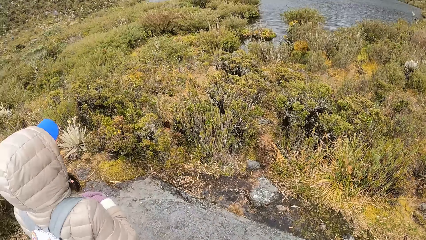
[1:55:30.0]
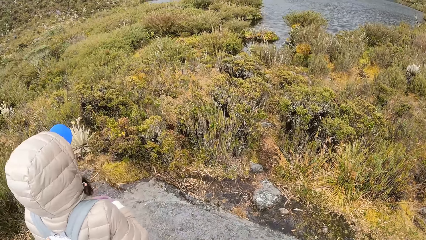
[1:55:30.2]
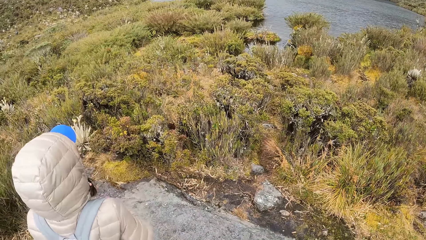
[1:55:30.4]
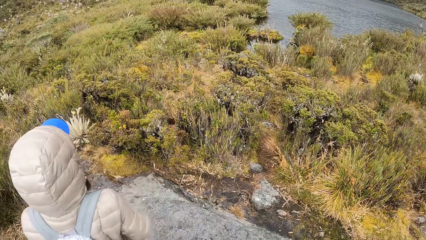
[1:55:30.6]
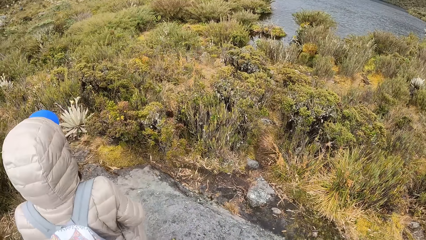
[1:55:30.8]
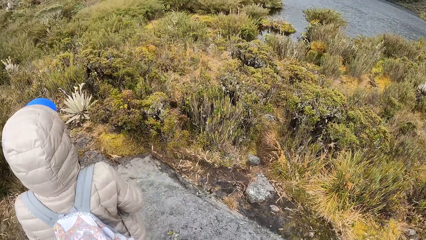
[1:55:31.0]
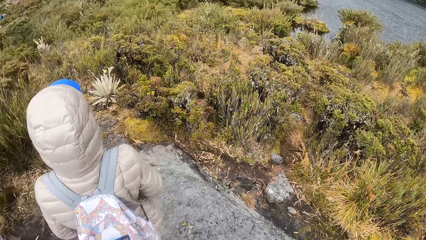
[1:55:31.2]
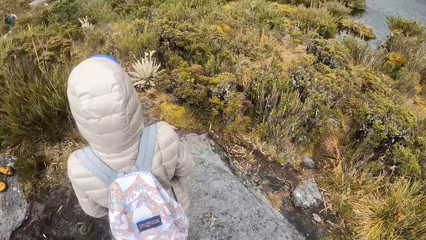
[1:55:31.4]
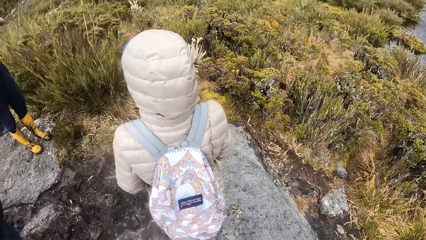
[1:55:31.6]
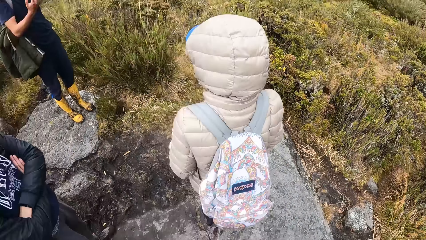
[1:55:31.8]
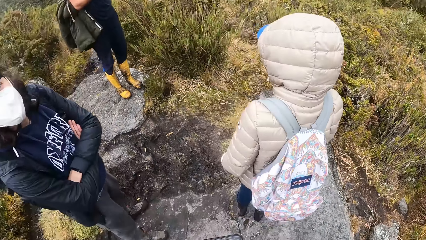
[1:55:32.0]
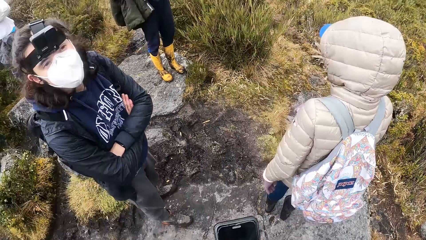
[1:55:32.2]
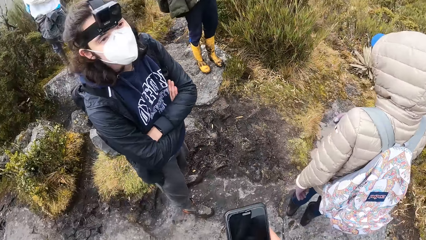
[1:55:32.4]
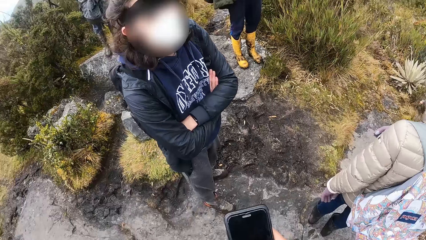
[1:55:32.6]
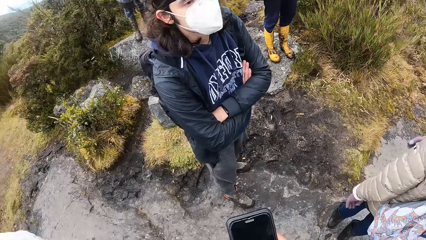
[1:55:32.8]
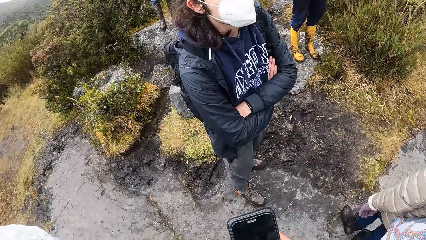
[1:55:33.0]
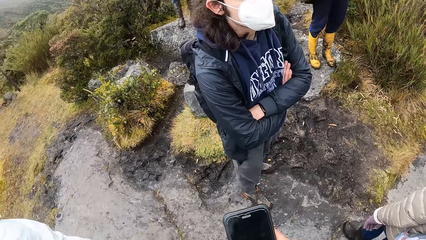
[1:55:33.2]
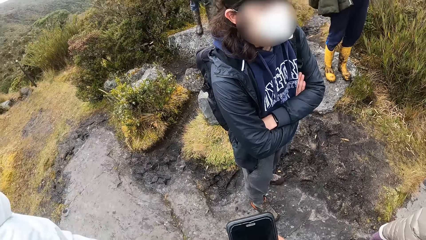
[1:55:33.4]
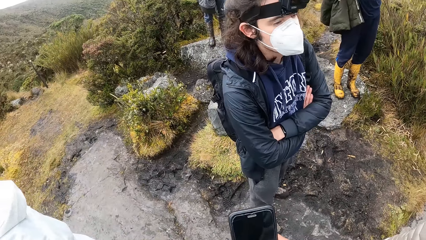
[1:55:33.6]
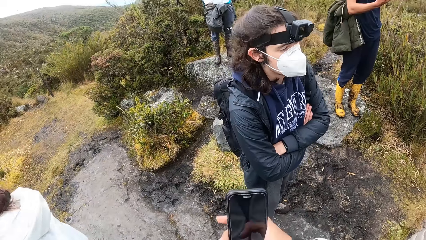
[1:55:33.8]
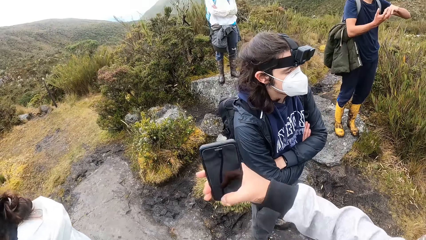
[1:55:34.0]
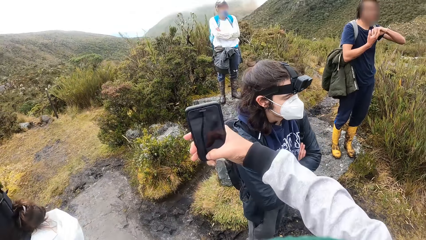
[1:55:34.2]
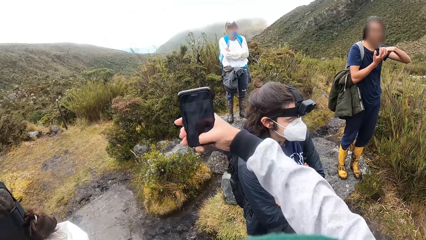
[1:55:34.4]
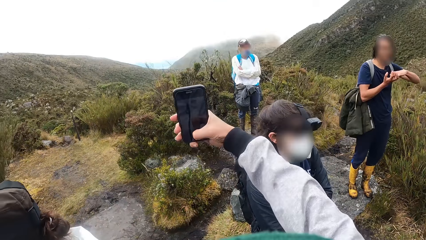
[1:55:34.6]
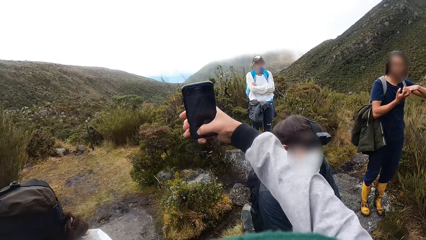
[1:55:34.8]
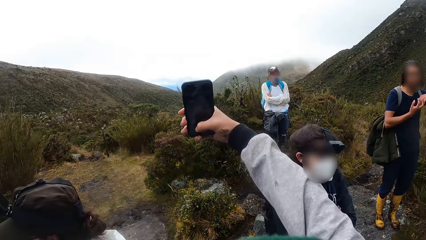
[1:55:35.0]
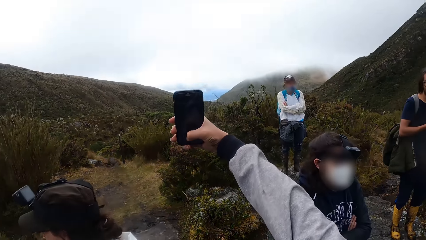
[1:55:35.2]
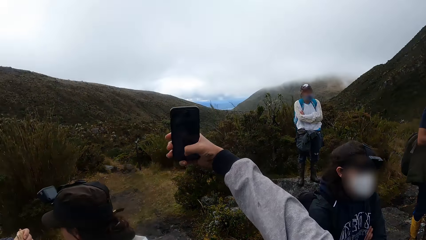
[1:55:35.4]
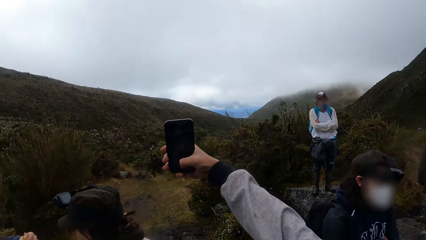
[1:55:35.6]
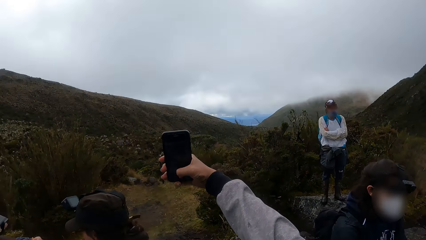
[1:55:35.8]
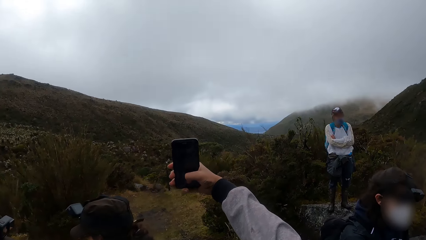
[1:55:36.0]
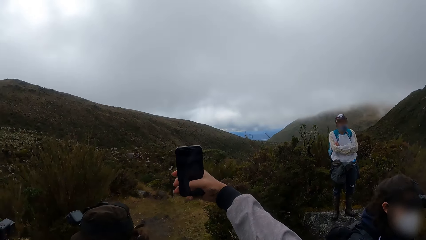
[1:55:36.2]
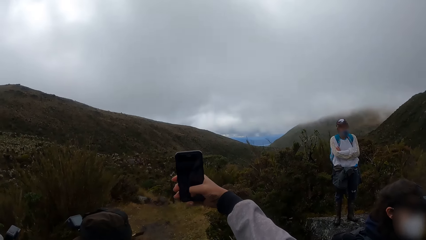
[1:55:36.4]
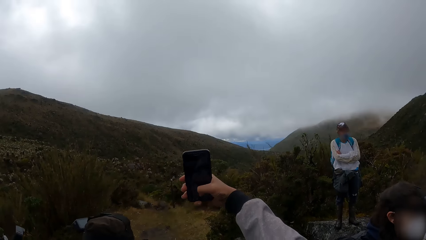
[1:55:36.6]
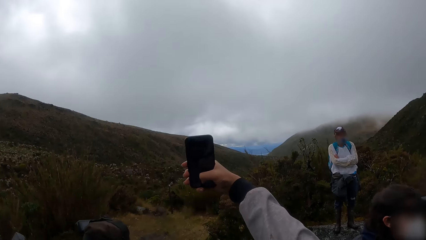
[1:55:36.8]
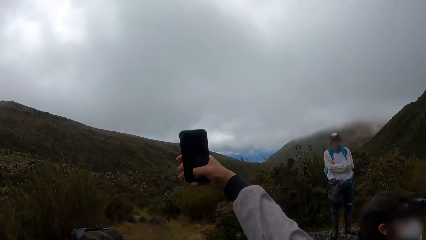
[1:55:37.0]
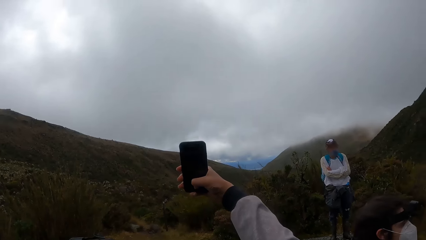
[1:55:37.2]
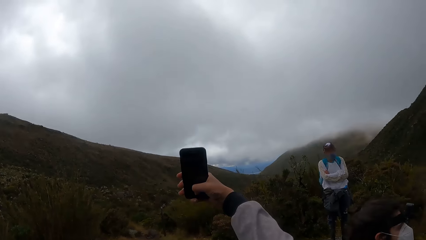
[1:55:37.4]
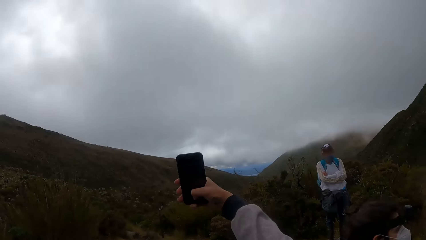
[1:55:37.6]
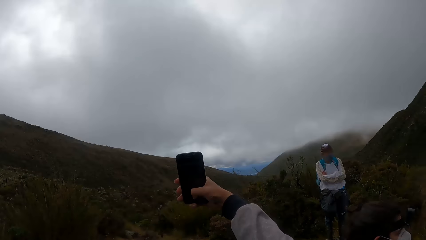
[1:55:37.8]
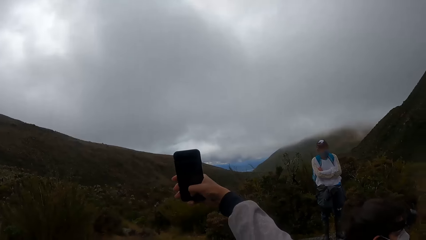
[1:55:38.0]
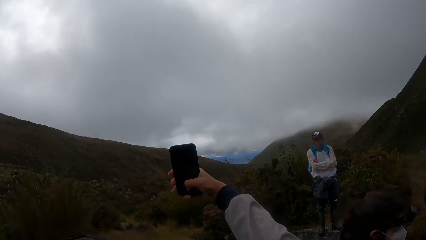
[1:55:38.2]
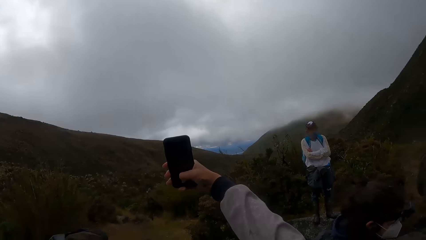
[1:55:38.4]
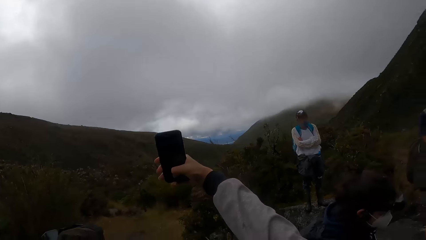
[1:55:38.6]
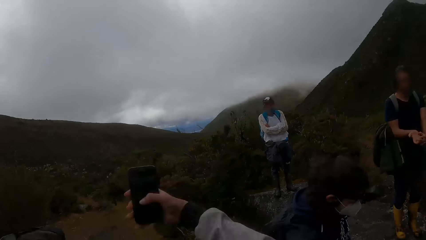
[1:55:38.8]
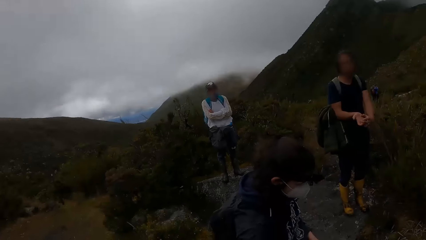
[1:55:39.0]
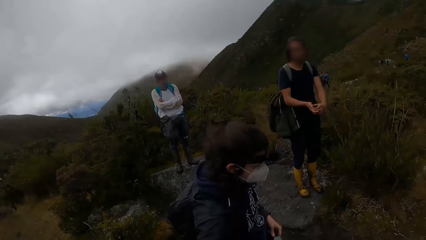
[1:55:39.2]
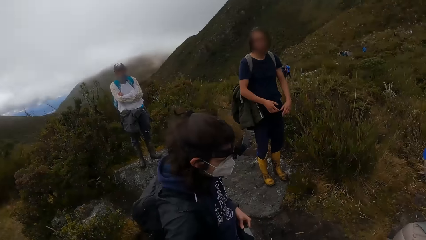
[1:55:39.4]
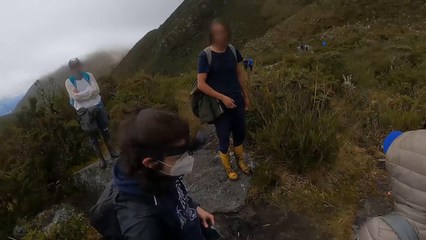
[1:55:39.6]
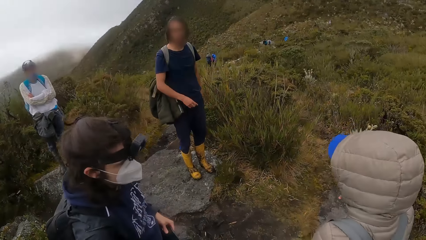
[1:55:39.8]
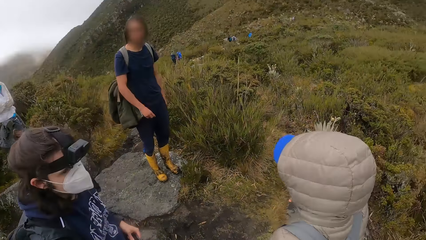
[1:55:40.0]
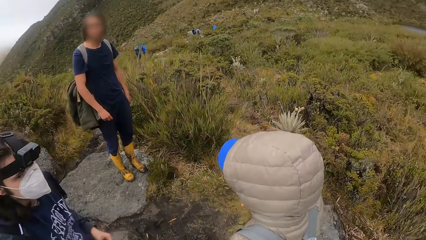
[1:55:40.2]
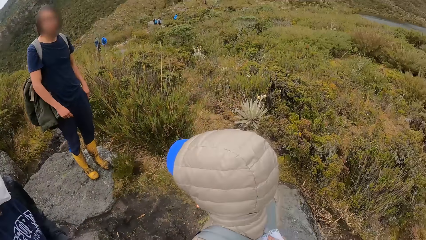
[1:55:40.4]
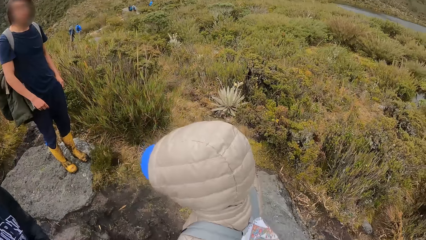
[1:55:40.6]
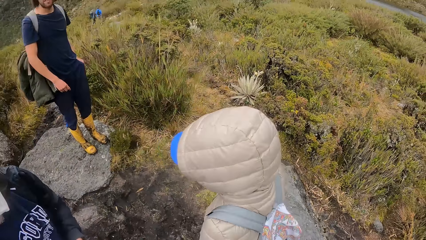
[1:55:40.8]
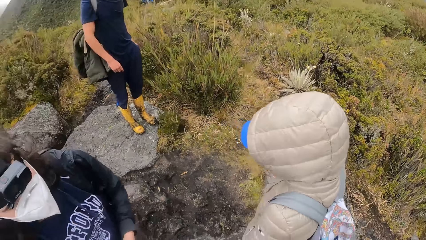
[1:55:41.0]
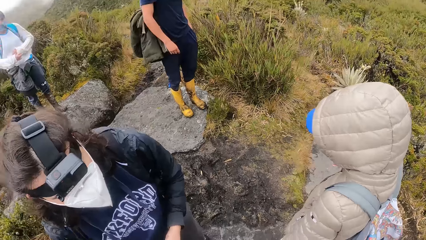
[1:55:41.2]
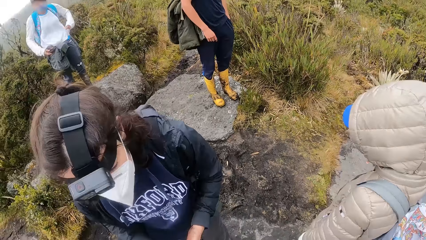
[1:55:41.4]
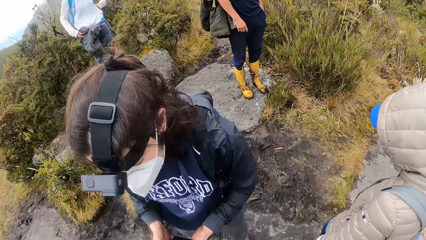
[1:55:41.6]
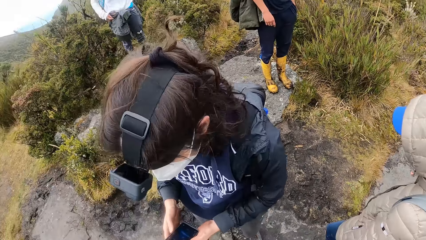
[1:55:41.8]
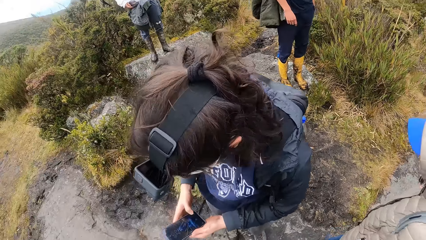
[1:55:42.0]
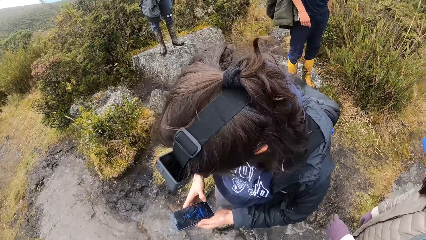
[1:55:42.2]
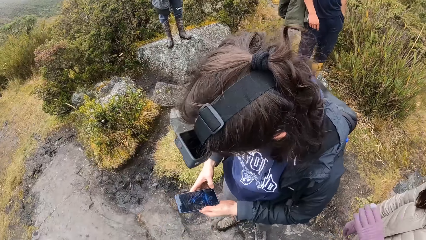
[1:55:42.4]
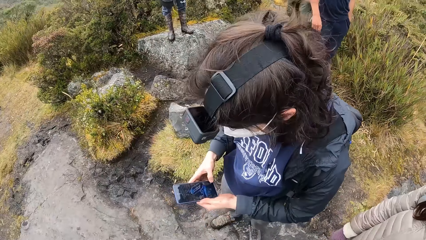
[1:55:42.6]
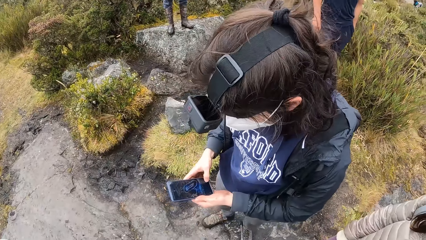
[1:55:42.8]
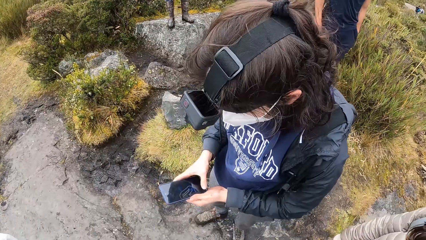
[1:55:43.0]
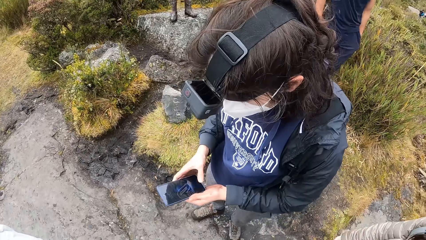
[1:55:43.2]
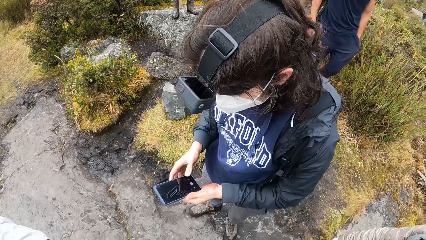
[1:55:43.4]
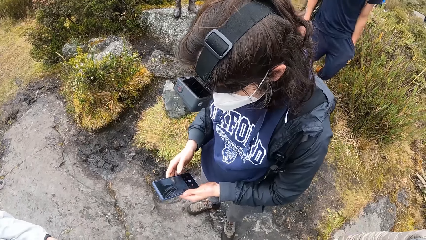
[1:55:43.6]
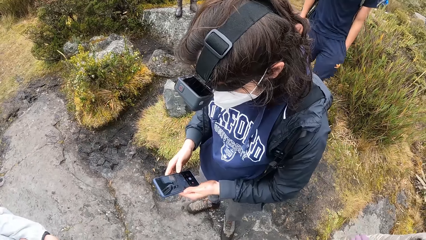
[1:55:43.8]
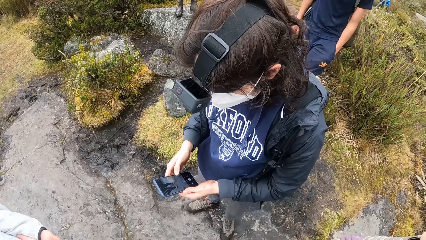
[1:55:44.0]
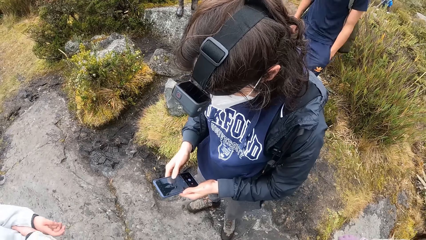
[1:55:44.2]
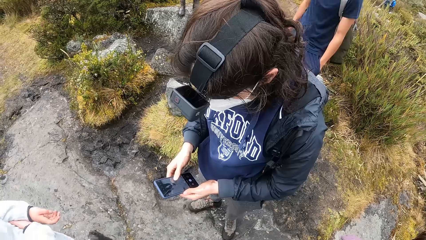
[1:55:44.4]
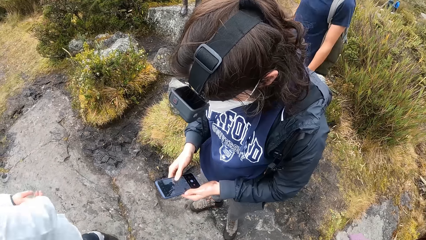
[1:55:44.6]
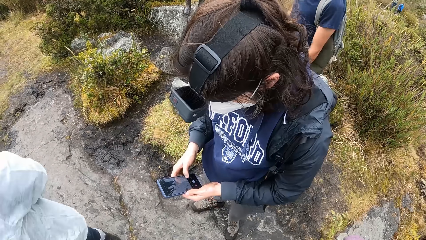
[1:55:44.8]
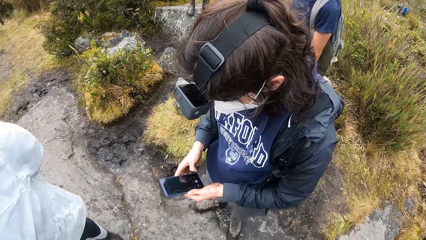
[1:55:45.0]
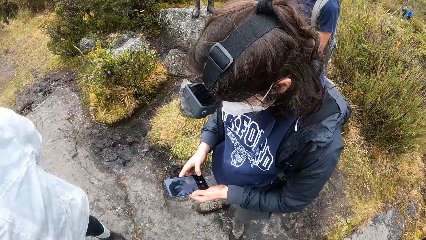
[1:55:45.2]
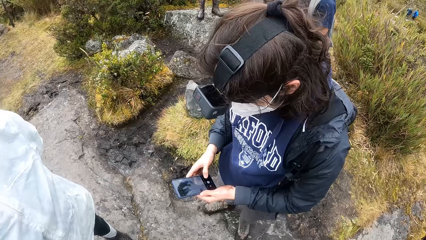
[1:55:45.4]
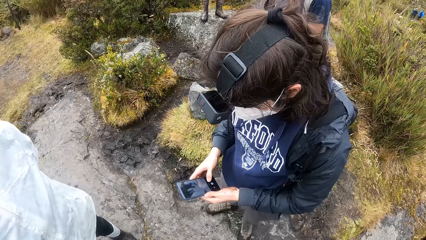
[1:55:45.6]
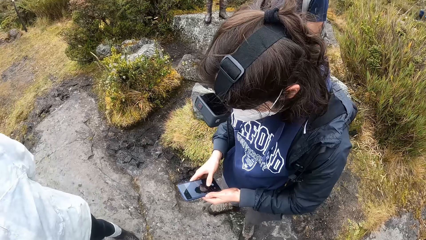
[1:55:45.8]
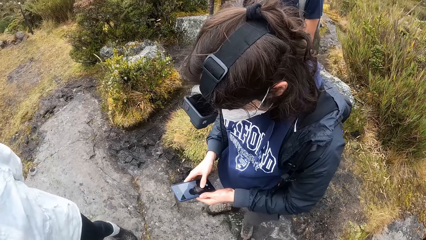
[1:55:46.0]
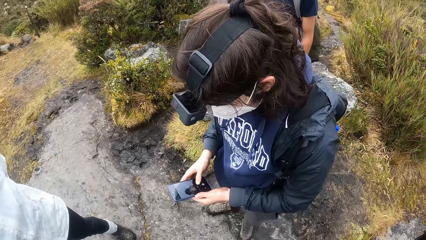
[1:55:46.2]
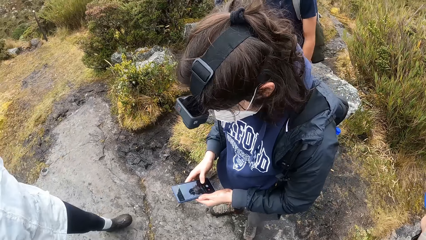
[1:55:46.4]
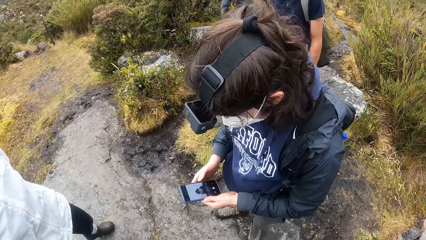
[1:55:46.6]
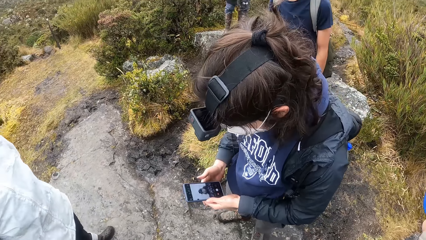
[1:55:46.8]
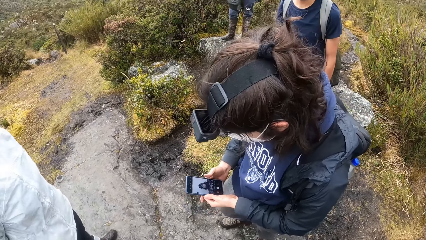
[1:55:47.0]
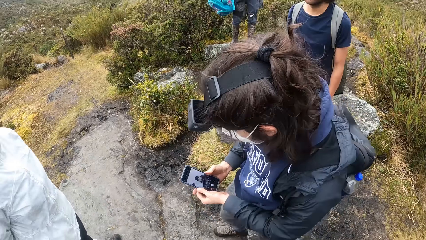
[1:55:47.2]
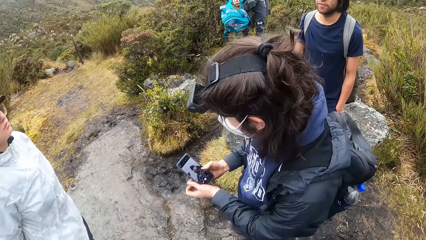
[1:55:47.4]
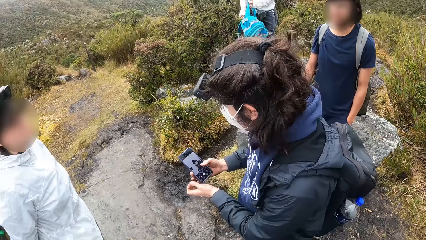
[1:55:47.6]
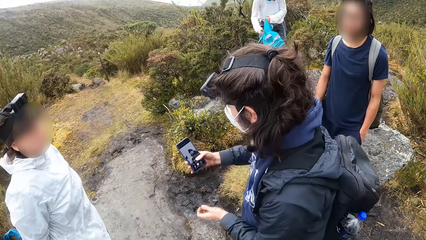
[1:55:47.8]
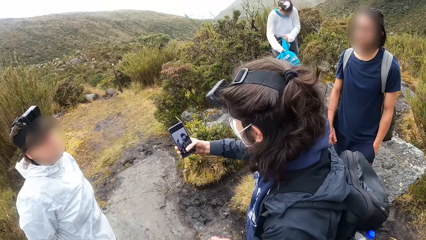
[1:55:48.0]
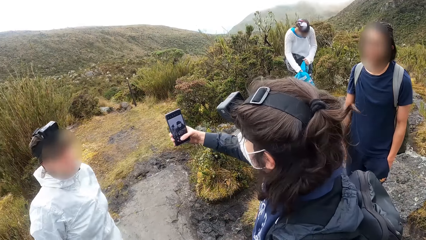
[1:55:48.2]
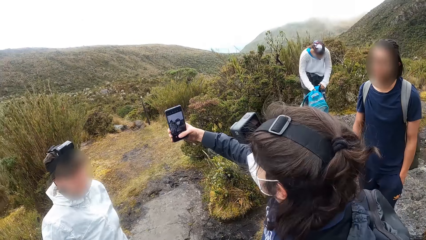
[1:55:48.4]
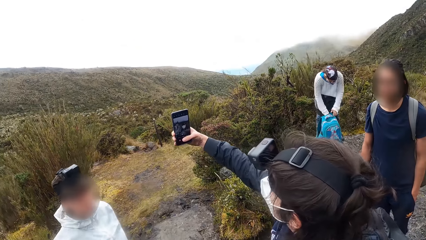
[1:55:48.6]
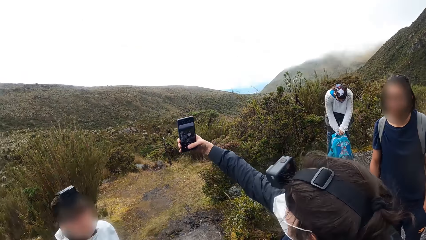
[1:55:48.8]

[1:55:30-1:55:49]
The camera wearer operates the phone with his right hand. He raises the phone with his right hand. He looks around. A person uses the phone.
